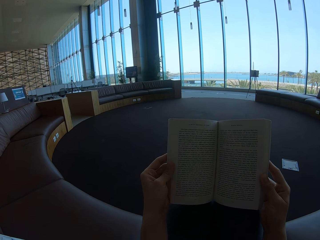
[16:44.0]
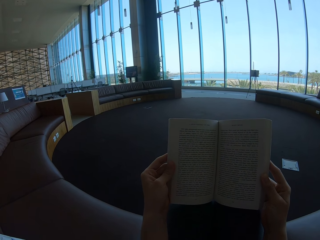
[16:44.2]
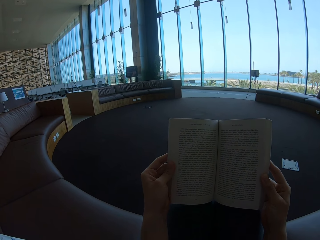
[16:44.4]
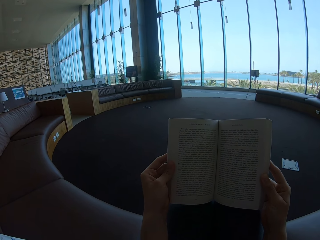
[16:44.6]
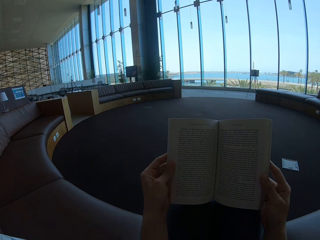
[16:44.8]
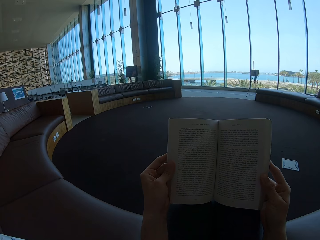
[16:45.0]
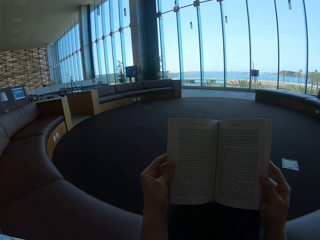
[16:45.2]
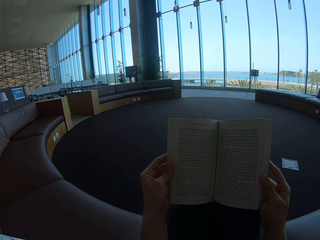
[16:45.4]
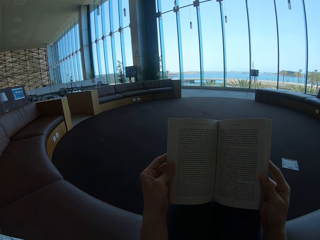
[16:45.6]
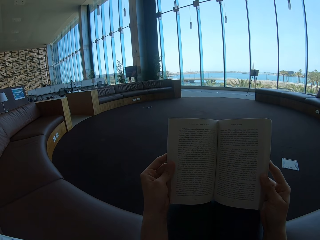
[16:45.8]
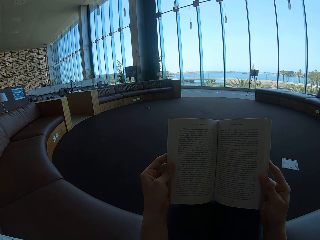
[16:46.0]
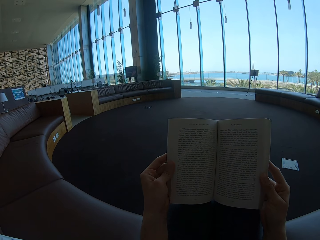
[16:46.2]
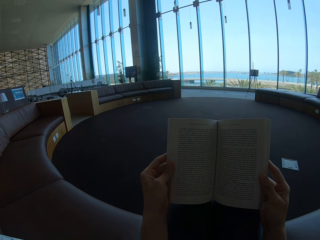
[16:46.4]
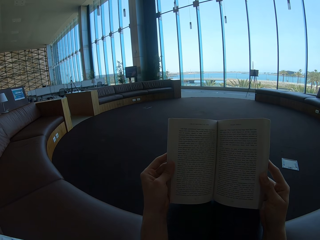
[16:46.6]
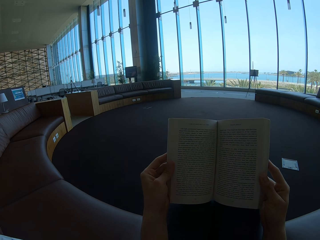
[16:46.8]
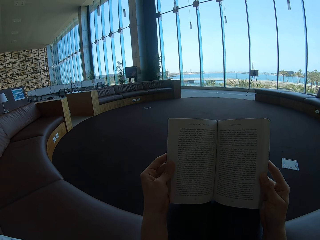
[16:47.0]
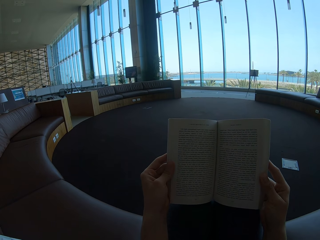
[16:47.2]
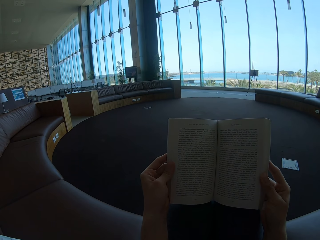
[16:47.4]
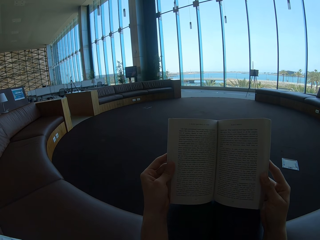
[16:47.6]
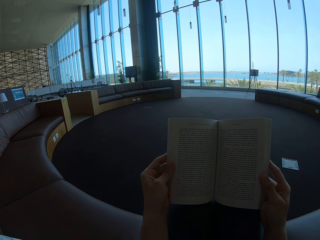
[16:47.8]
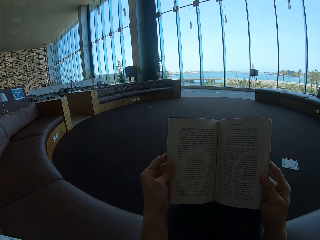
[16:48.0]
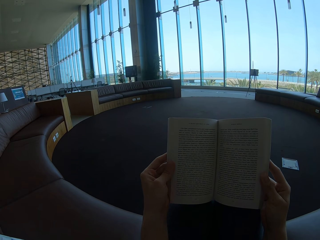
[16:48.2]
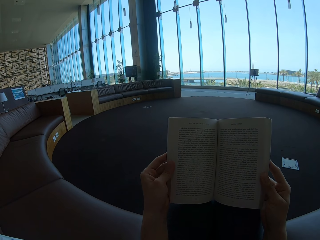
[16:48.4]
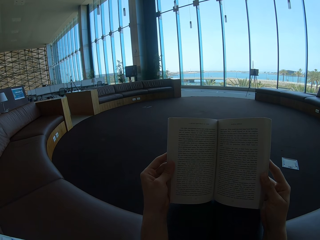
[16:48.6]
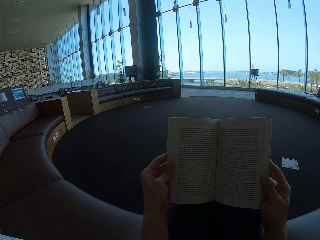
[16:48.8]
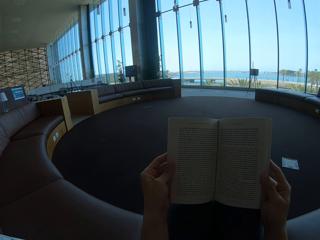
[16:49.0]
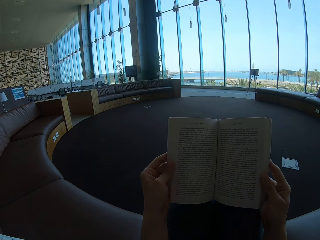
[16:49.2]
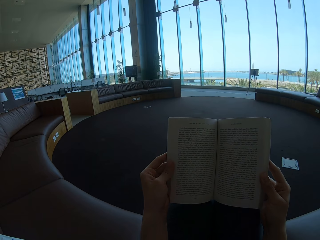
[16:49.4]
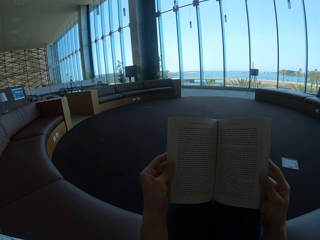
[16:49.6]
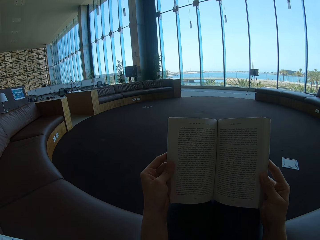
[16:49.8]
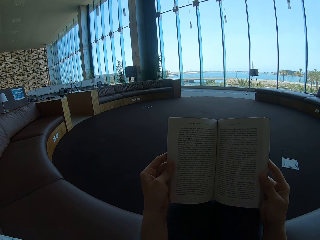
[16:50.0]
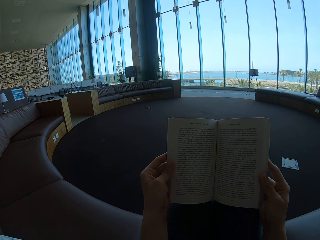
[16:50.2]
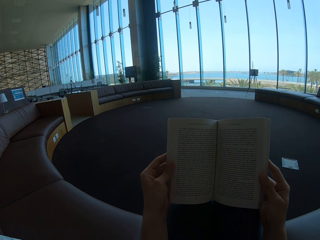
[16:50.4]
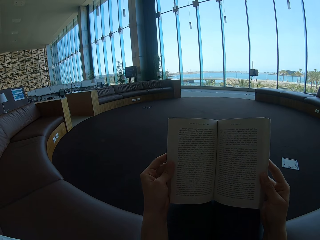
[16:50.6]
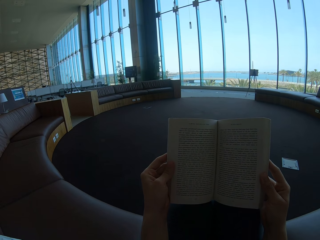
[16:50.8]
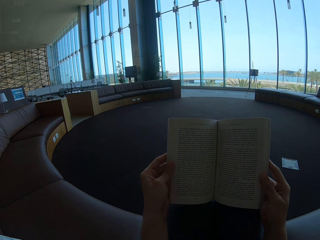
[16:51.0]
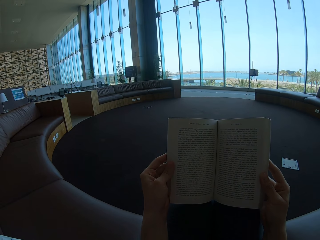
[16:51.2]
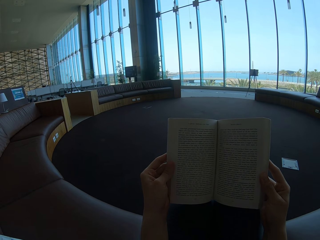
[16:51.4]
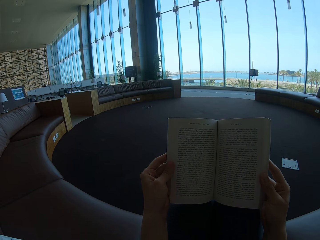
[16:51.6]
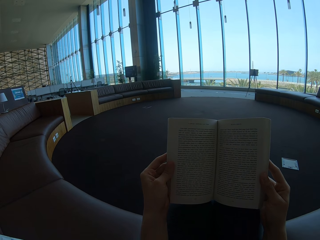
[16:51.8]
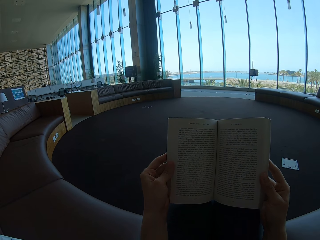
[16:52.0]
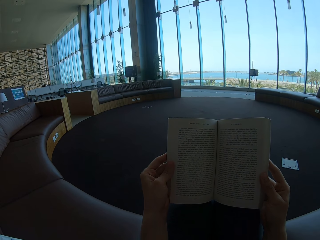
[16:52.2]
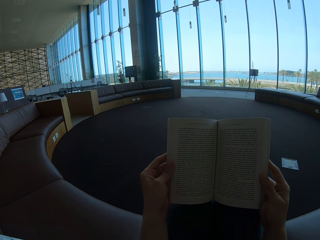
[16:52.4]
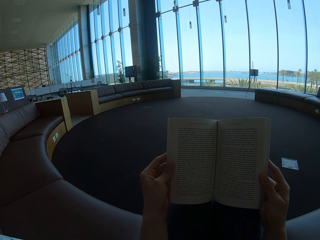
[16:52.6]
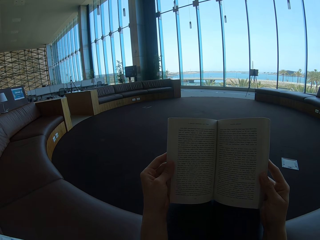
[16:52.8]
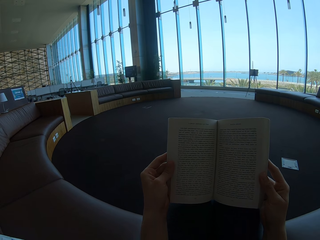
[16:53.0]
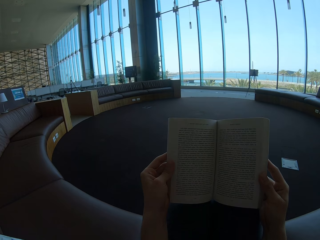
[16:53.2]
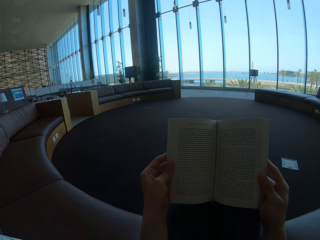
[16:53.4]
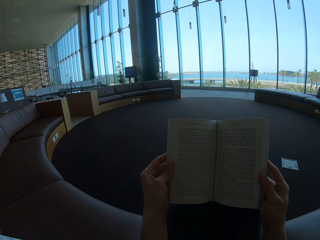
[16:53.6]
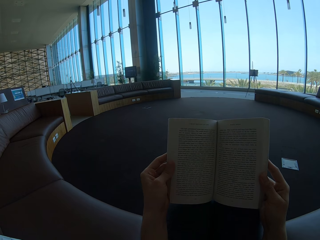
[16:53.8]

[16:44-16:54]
The camera wearer looks at the story book.

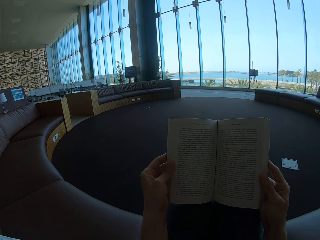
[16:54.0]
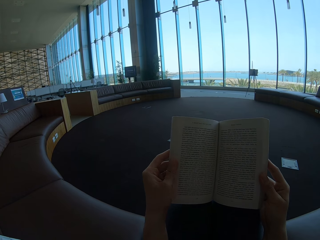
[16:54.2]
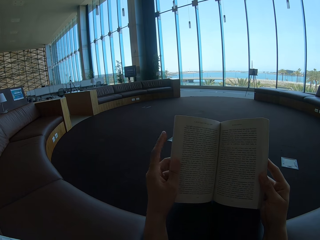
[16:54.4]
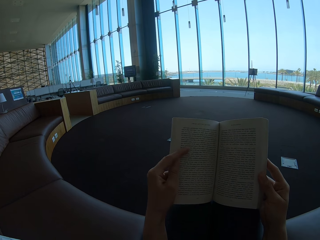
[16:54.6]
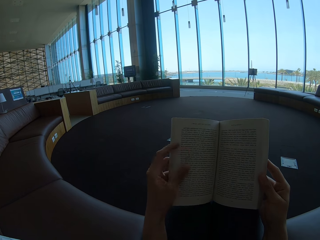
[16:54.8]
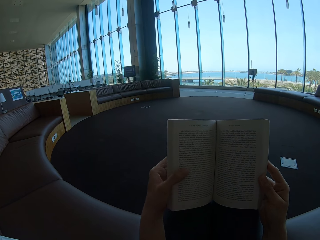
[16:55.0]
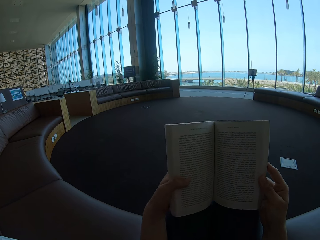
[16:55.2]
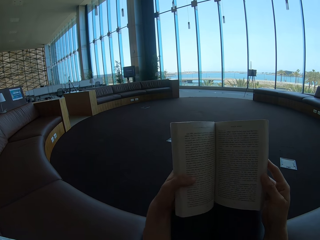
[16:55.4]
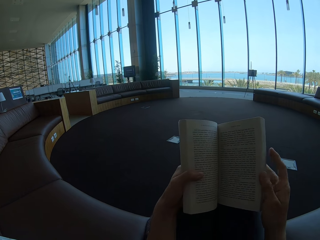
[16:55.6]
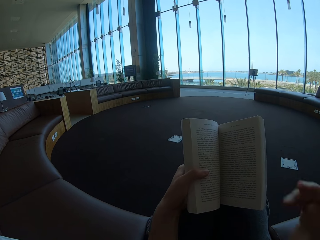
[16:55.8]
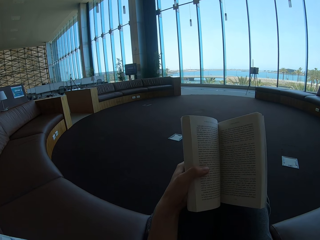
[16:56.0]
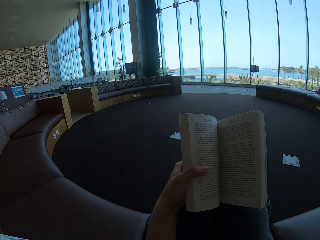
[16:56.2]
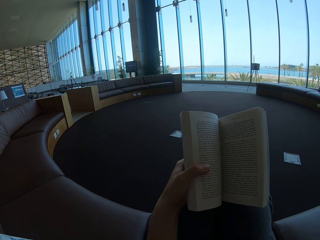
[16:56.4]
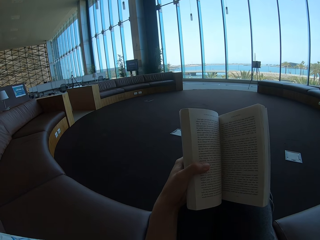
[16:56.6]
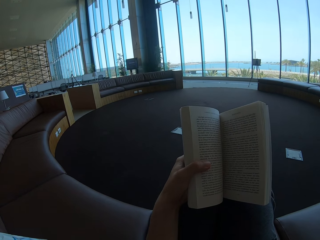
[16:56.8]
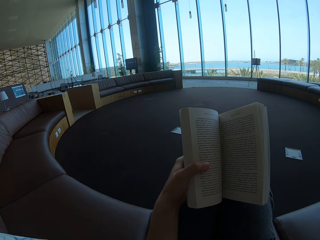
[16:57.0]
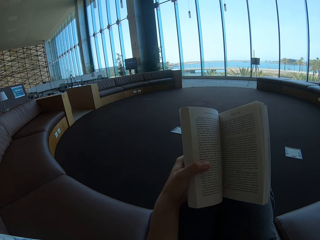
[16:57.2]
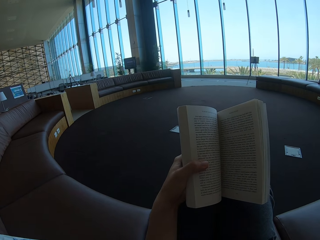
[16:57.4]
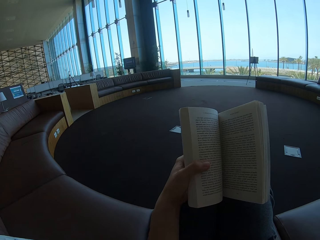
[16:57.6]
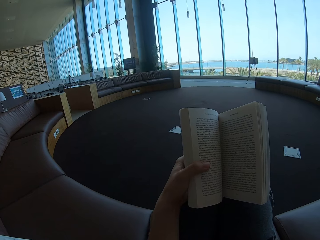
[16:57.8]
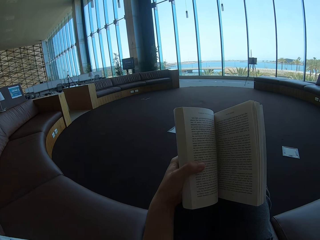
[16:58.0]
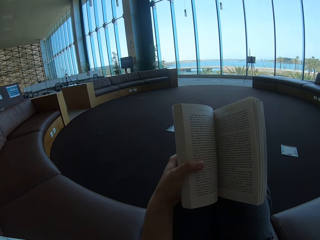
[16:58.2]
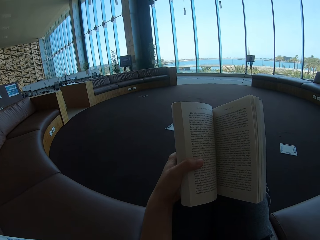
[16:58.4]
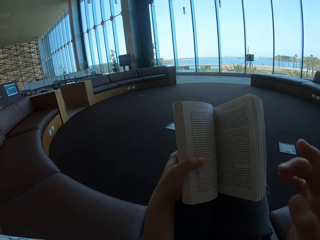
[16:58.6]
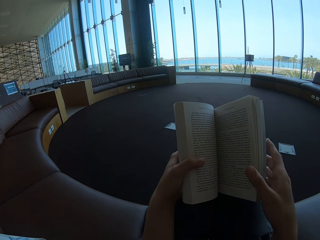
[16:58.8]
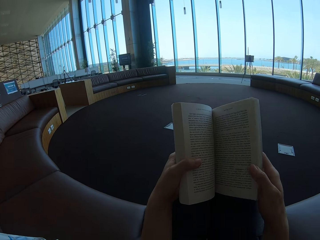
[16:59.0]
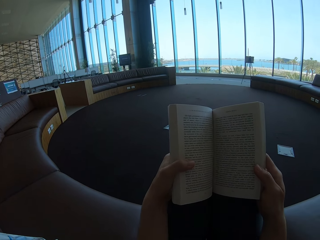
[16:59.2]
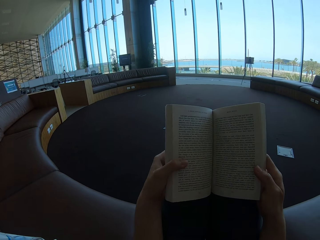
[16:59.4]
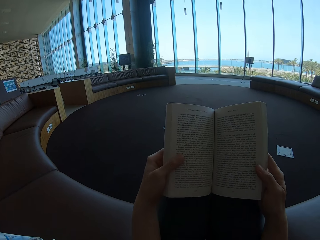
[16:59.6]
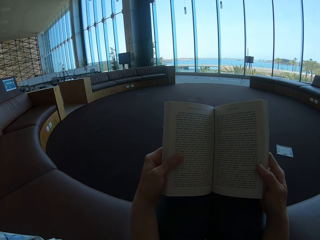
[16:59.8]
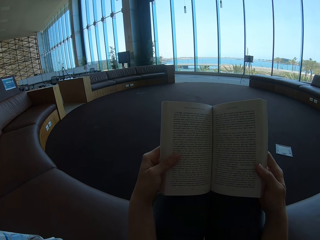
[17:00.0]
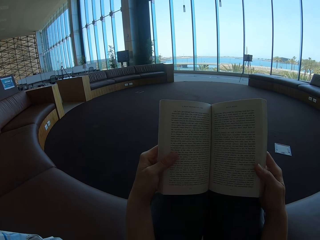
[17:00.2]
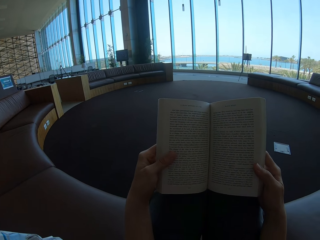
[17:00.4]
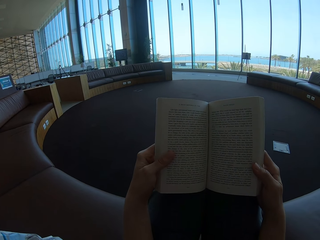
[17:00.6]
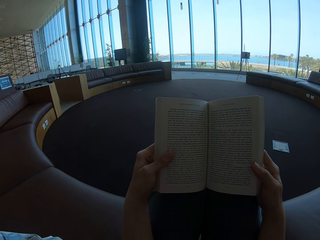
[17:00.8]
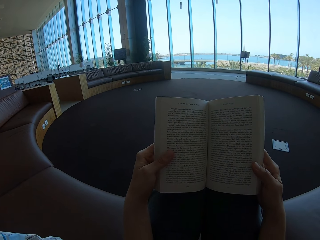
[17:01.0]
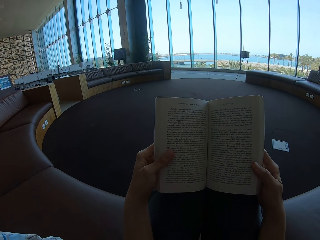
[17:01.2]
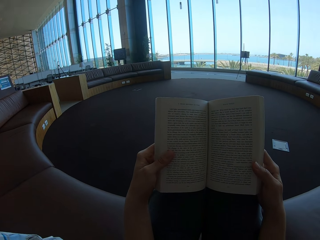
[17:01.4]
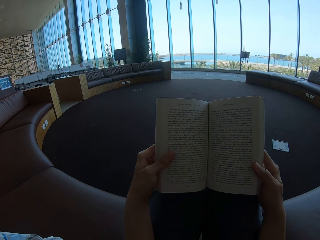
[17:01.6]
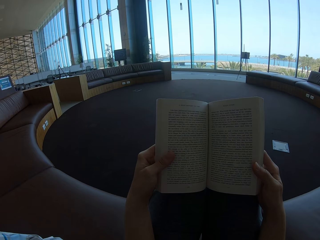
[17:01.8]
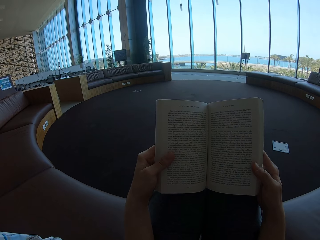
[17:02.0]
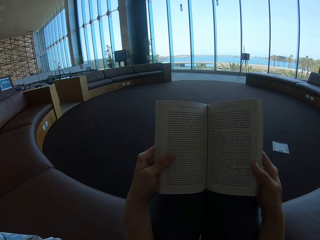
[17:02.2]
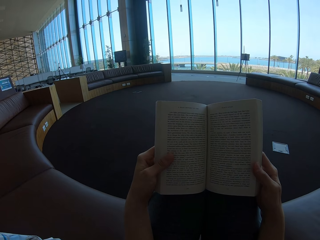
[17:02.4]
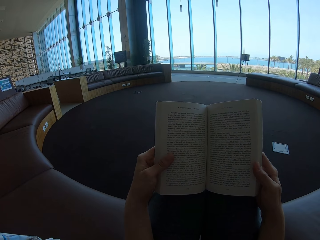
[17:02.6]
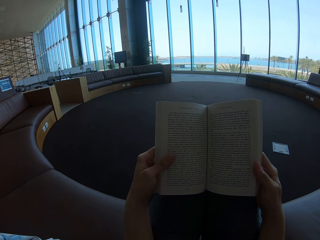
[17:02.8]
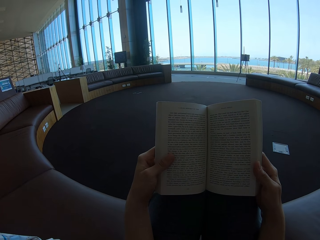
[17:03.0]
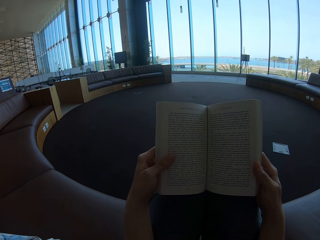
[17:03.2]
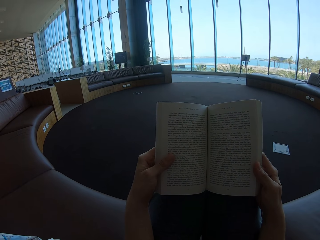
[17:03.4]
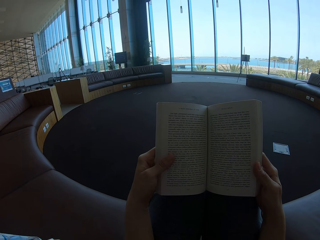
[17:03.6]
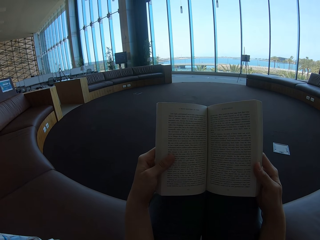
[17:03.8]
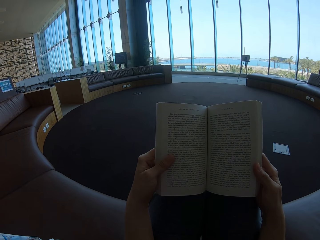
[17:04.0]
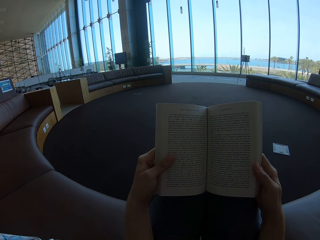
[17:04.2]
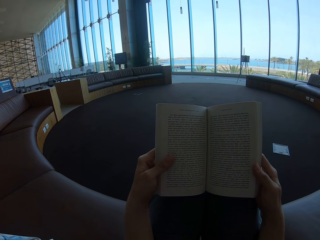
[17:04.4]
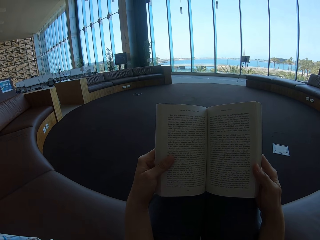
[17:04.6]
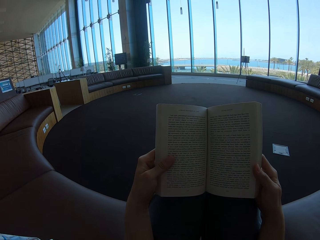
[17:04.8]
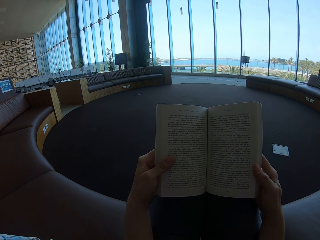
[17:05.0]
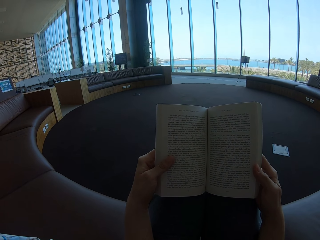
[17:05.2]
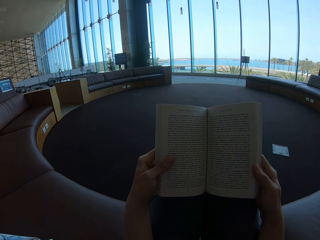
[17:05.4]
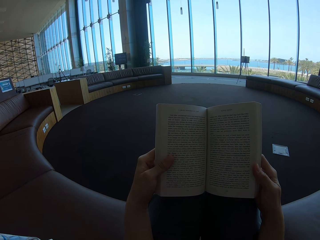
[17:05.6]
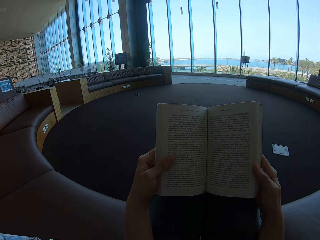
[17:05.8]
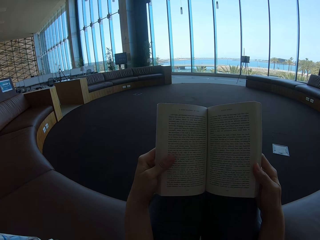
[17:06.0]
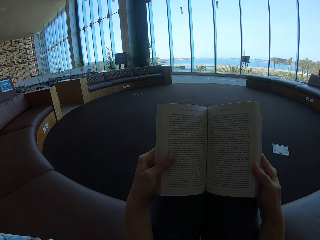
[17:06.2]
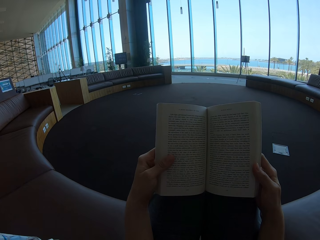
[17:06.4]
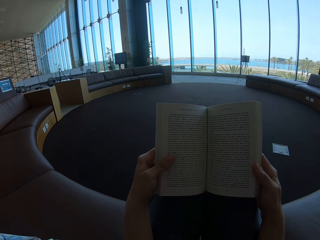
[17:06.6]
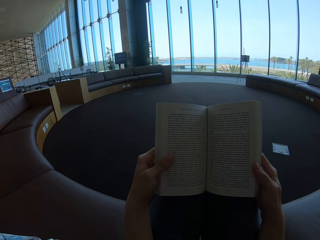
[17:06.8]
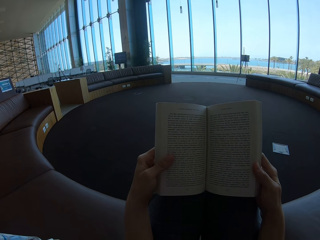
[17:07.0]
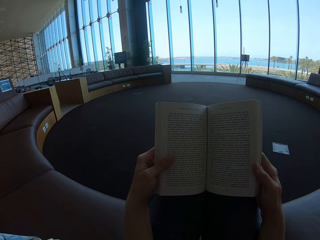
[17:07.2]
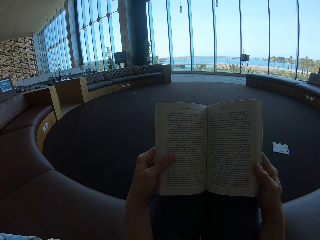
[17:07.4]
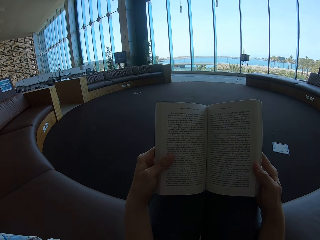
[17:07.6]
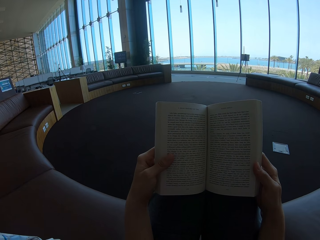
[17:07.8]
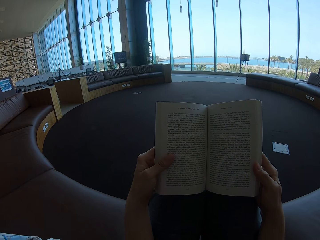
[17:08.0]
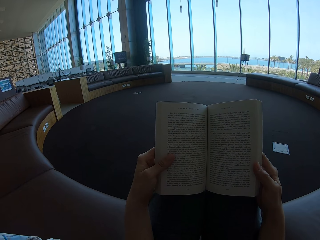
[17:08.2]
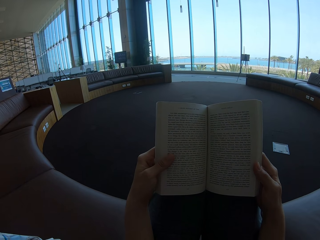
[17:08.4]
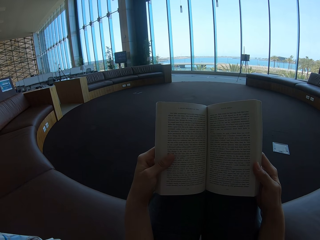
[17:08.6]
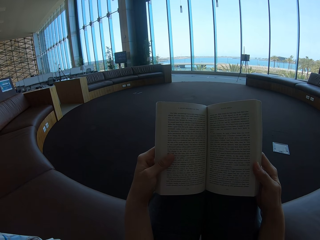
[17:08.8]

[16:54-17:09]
The camera wearer holds the story book with the left hand. He touches his face. He reads the story book. He holds the story book with both hands. He reads the story book.
